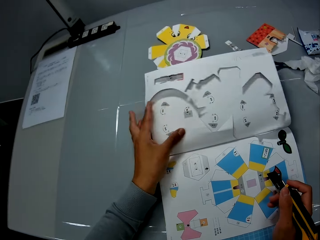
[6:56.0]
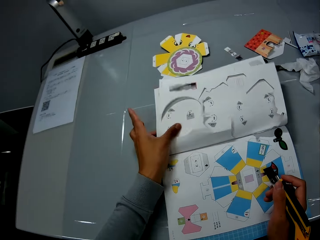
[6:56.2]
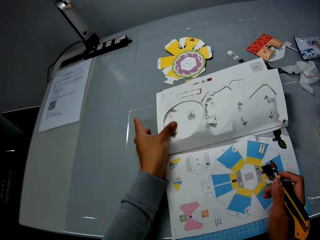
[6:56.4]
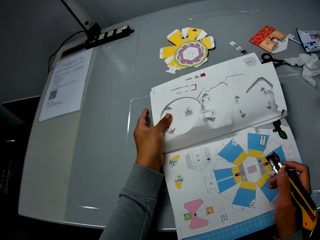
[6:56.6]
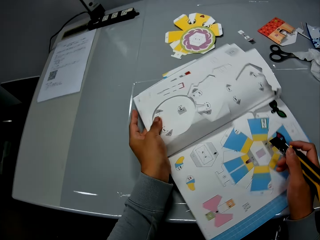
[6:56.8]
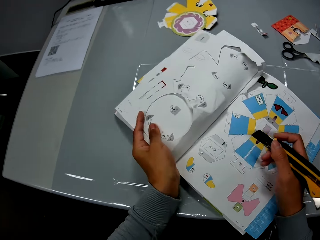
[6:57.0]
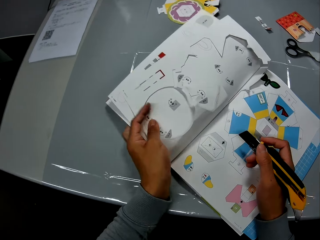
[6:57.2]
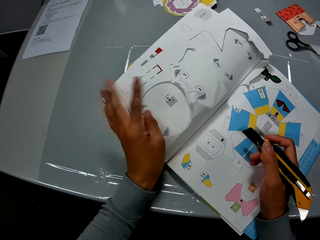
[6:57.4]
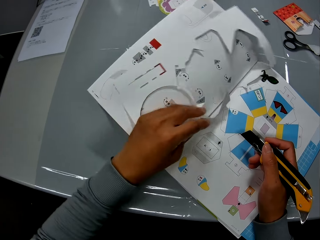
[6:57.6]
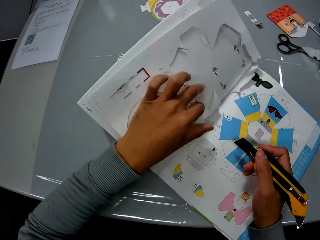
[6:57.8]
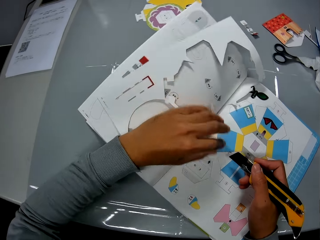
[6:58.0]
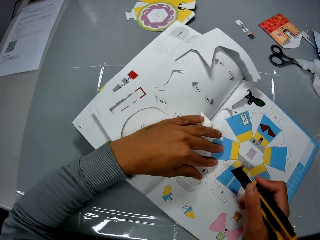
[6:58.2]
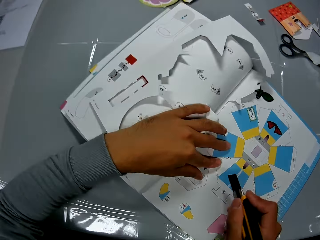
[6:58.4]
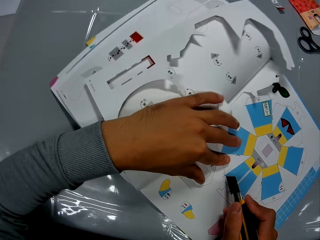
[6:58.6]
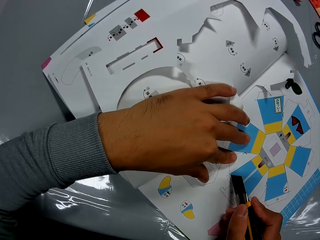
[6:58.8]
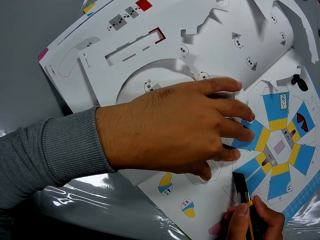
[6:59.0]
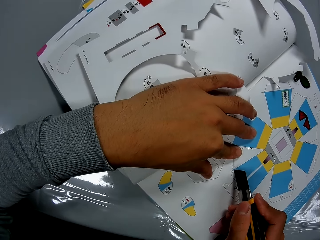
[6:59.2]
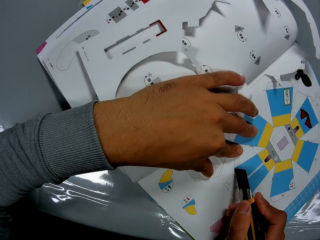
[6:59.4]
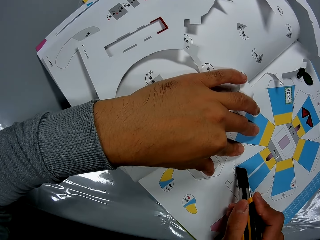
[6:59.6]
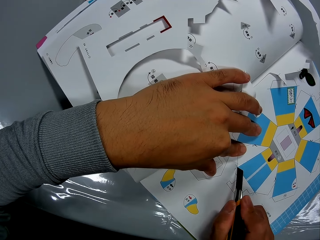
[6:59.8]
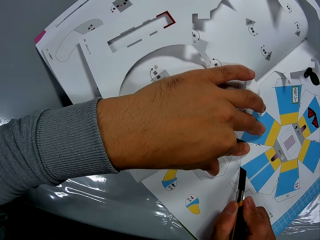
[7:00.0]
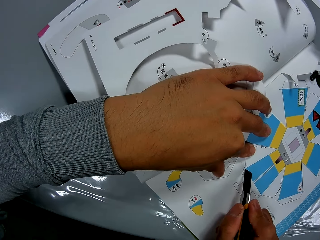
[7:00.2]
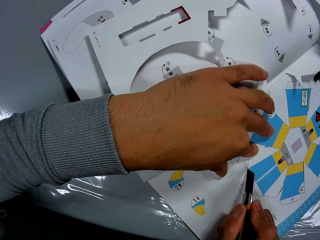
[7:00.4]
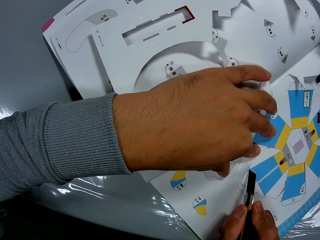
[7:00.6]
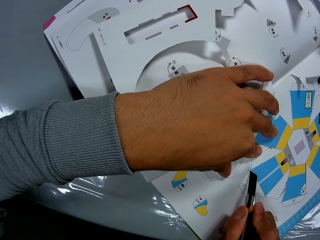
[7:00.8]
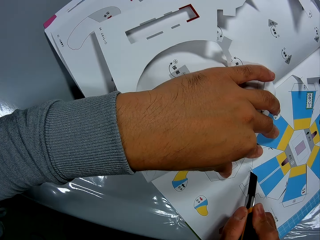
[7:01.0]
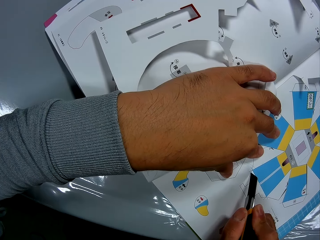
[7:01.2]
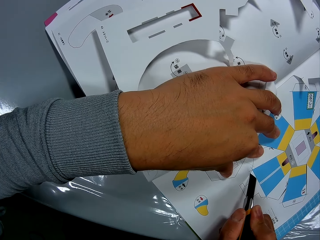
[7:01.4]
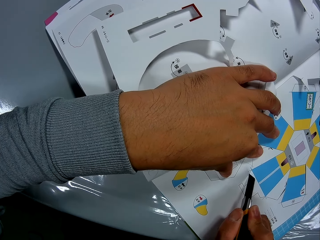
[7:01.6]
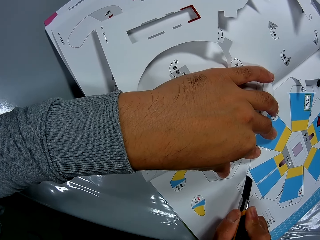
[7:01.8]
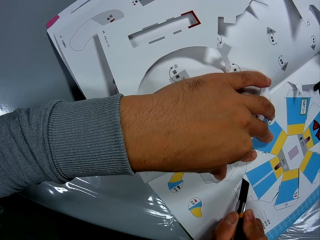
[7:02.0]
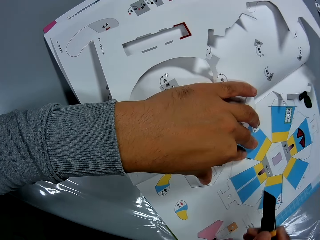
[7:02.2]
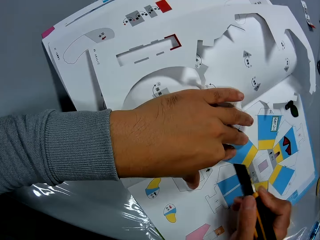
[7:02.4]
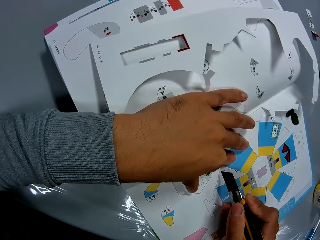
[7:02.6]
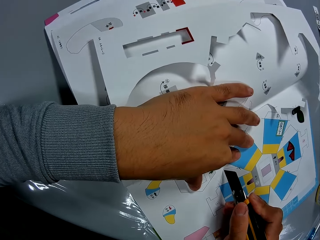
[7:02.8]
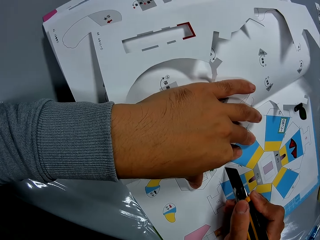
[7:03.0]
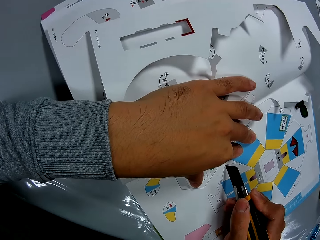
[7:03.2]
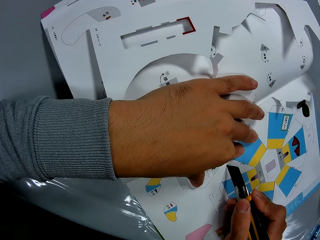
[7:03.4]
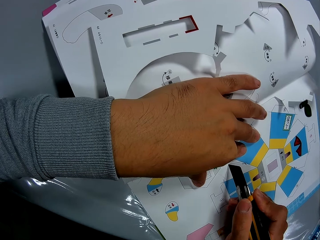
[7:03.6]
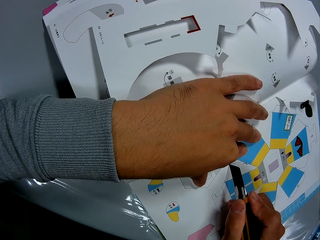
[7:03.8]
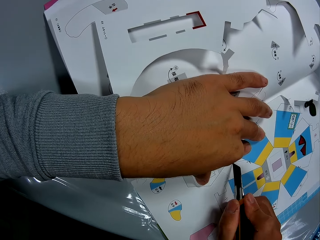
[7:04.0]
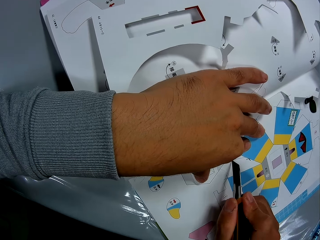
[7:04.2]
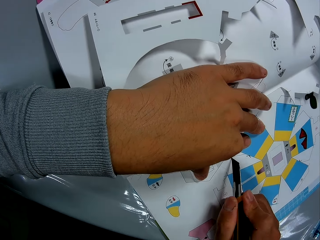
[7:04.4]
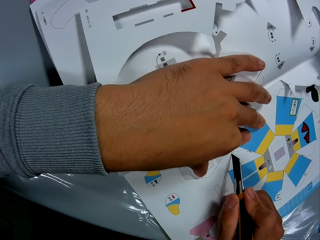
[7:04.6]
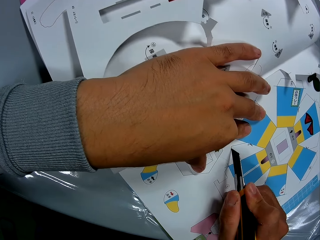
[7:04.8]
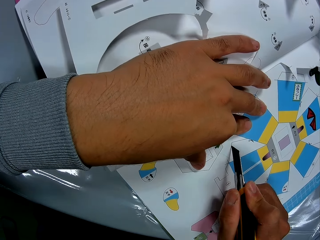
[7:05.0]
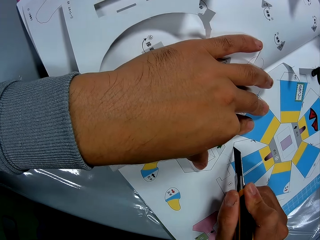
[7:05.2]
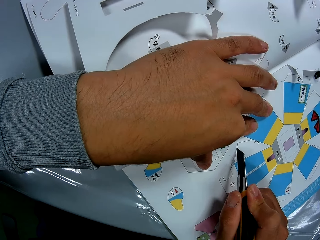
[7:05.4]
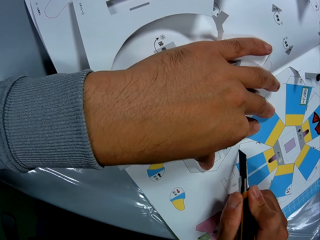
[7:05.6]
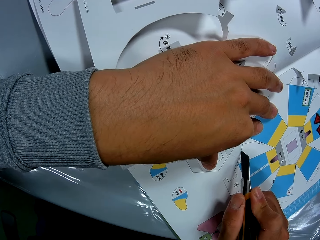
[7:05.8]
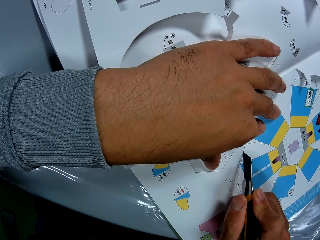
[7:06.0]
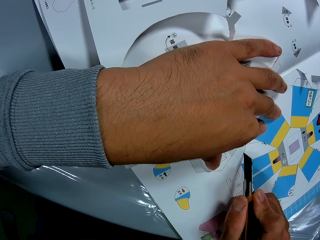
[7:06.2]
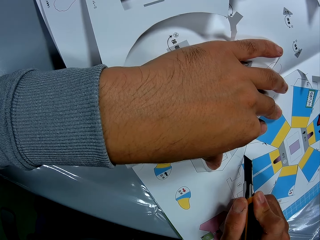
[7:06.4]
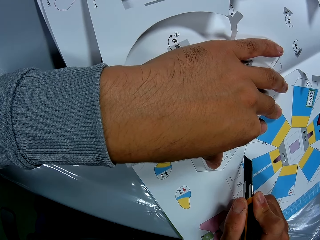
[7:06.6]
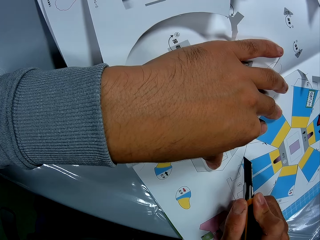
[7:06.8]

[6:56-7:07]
The camera wearer adjusts the book on the table with his left hand. He turns the book. He holds the book. He cuts the book on the table with the cutter or stationery knife in his right hand and his left hand on the book. He moves around. He cuts the book with the stationery knife.

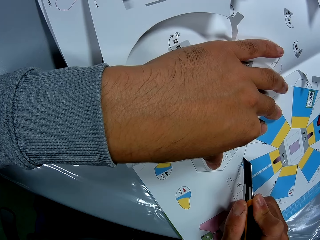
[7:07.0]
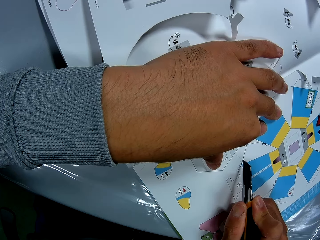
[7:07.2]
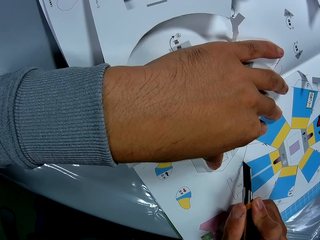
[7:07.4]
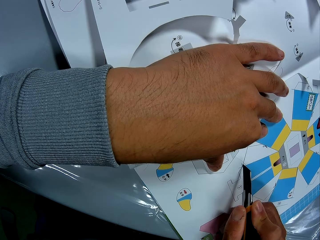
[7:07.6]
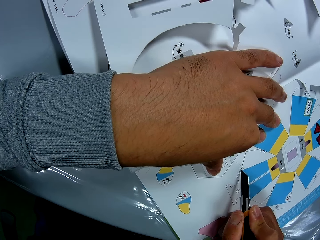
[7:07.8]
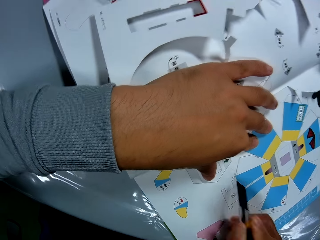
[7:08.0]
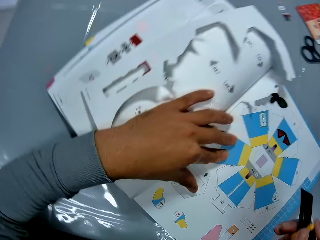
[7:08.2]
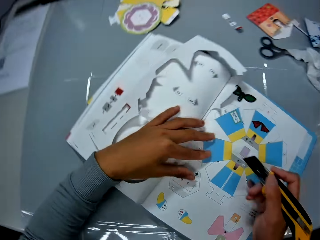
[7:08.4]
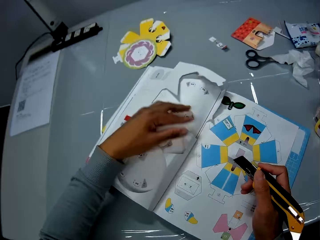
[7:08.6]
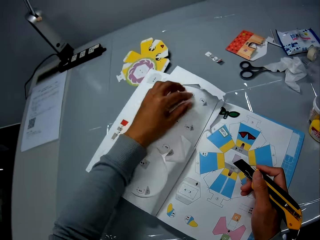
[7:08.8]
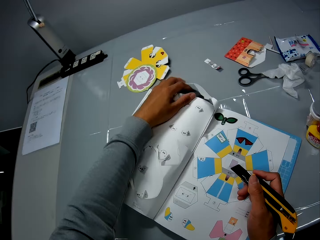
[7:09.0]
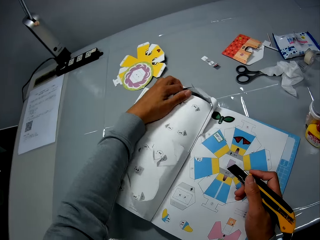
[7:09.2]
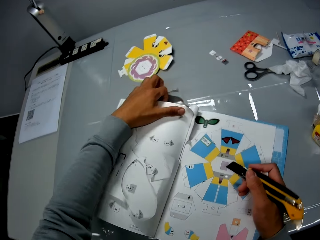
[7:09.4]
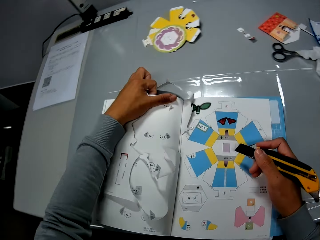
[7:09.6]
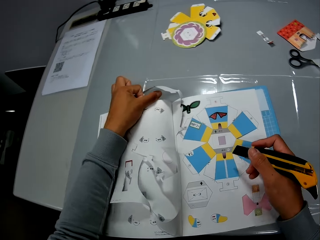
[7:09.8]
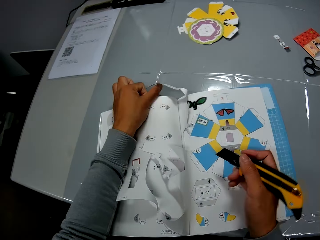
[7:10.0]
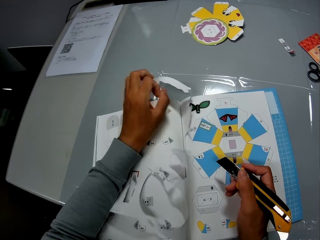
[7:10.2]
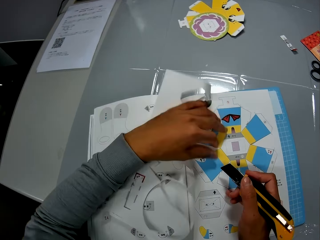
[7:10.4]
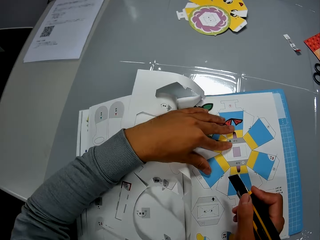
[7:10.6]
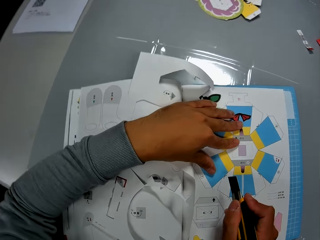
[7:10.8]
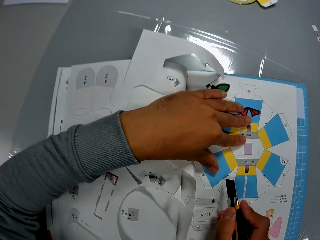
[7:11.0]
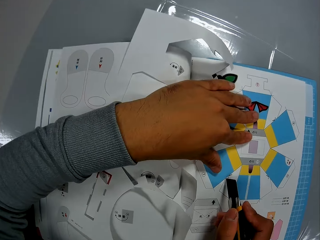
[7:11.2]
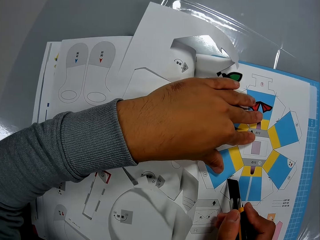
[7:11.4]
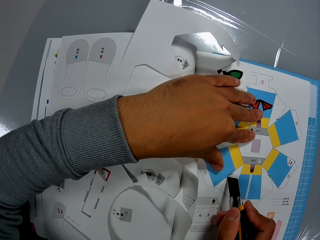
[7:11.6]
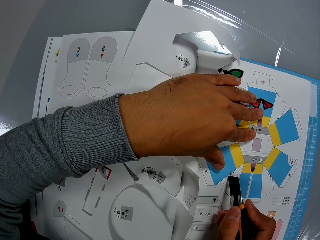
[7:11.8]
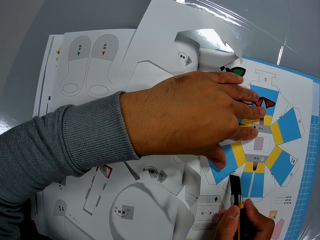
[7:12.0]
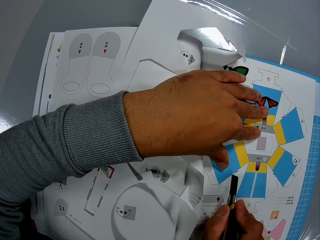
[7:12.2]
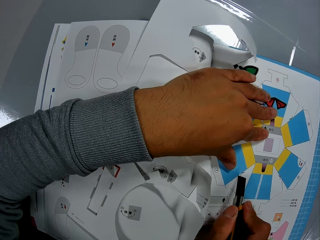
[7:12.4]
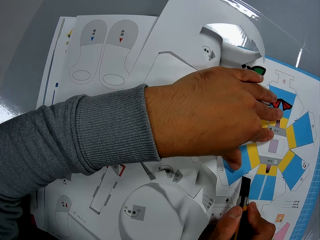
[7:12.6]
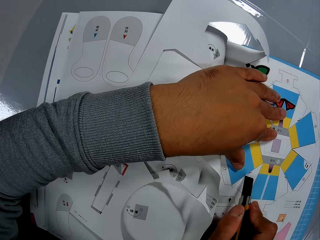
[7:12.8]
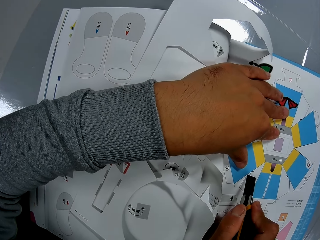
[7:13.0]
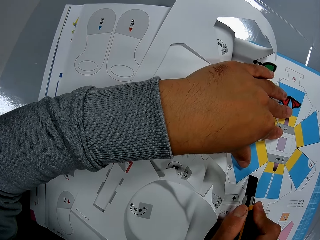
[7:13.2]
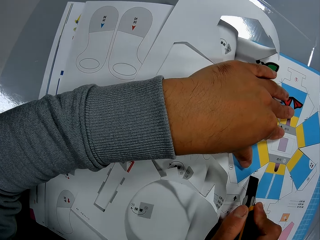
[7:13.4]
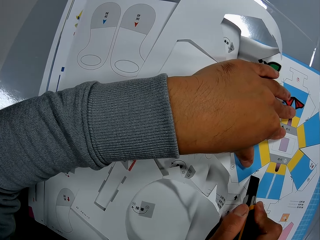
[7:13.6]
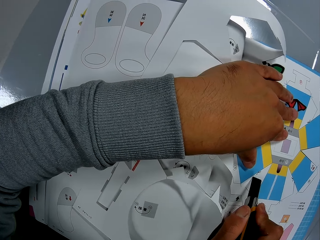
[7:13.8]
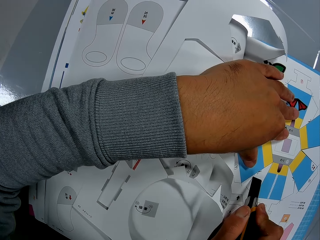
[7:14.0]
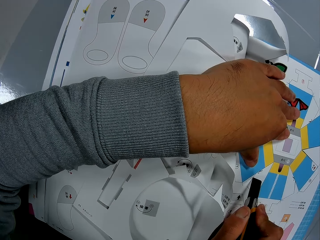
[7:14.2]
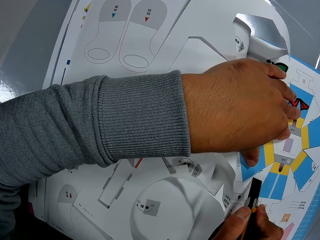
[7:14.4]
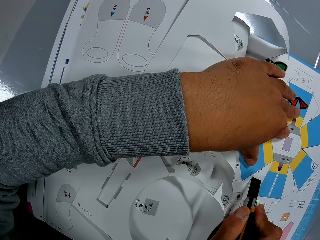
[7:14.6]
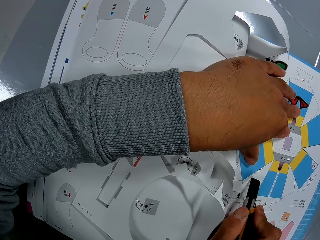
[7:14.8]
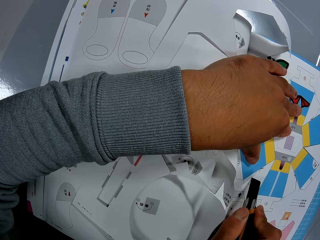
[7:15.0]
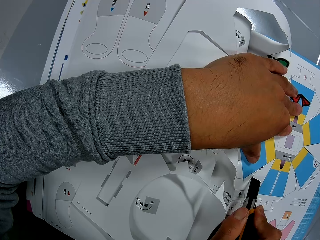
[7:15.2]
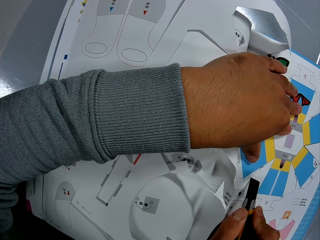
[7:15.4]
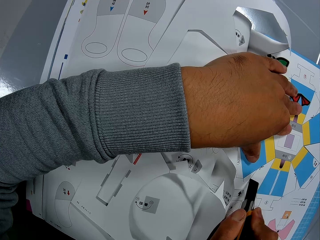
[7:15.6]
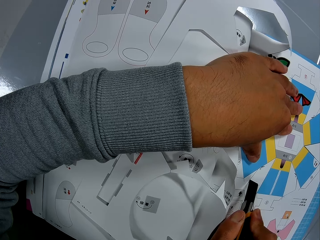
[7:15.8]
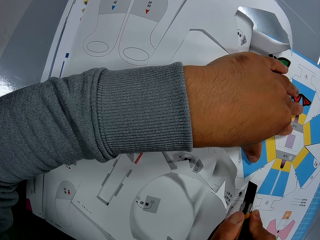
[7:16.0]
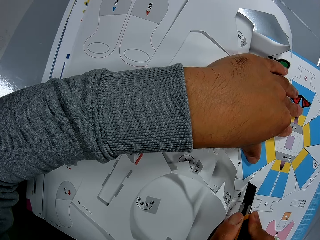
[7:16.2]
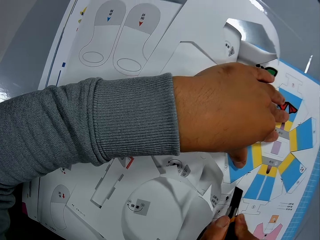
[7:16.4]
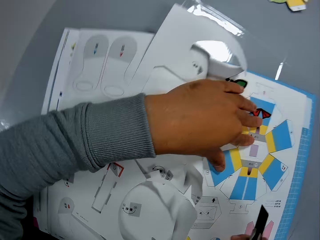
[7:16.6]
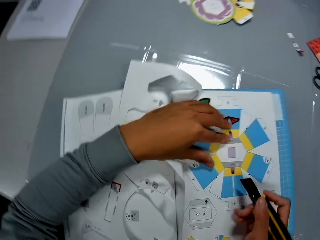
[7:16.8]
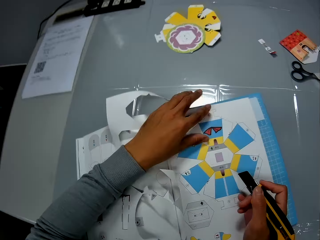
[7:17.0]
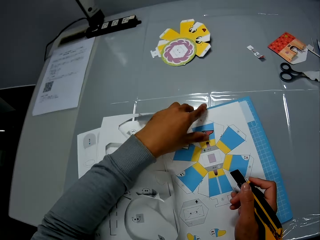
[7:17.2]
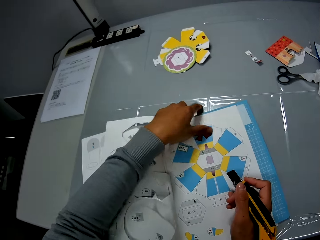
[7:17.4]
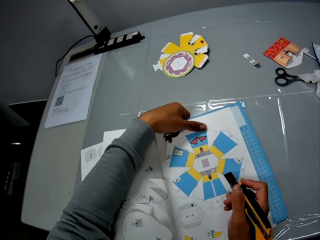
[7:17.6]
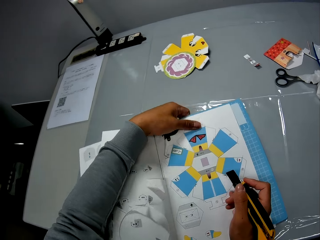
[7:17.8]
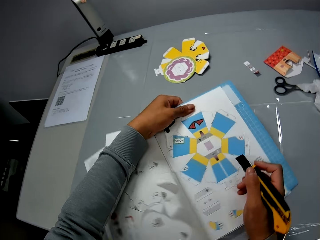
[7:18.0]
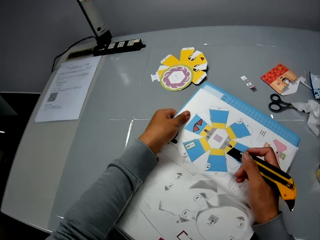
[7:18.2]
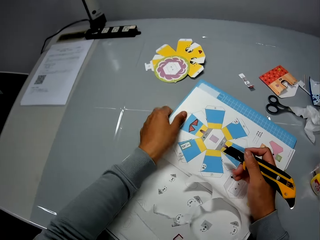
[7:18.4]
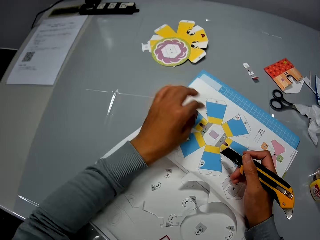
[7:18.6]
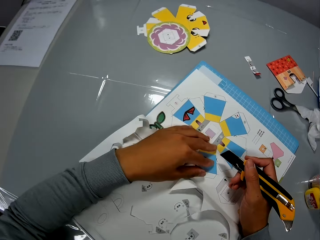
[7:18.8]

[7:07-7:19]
The camera wearer moves around. He adjusts the book on the table with his left hand. He turns the book. He holds the book. He cuts the book on the table with the cutter in his right hand and his left hand on the book. He moves around. He turns the book. He adjusts the book on the table with his left hand.
